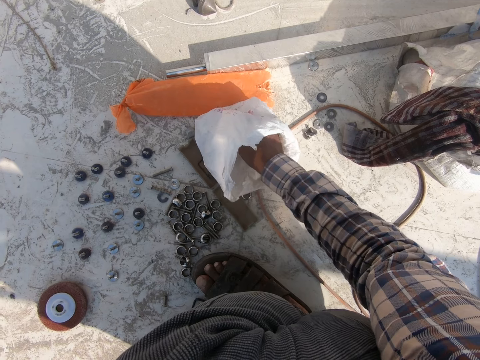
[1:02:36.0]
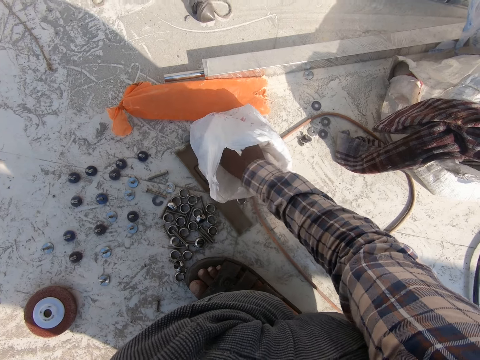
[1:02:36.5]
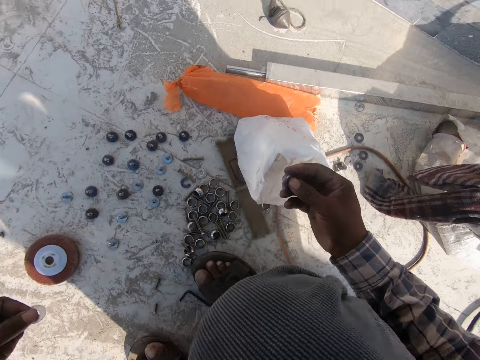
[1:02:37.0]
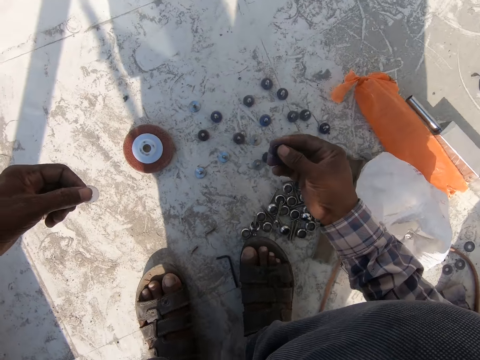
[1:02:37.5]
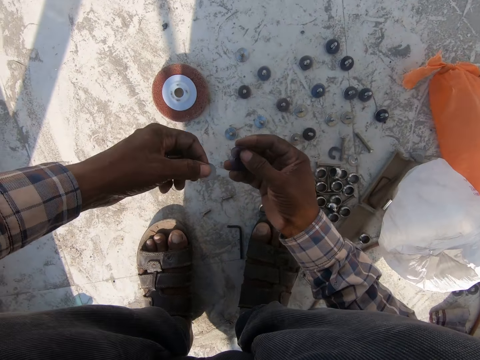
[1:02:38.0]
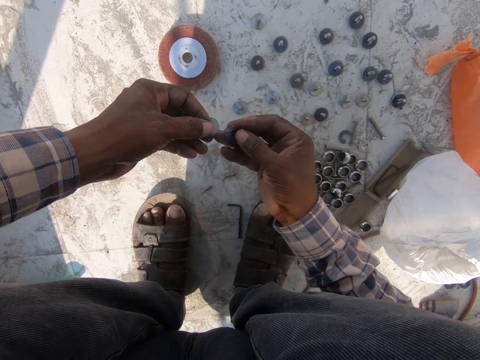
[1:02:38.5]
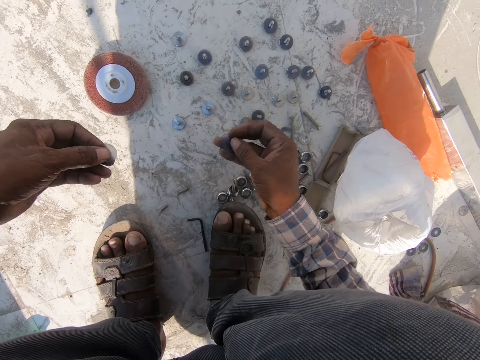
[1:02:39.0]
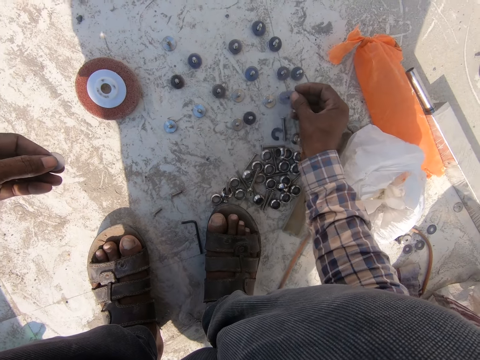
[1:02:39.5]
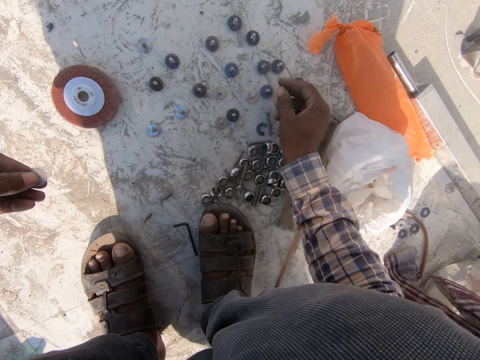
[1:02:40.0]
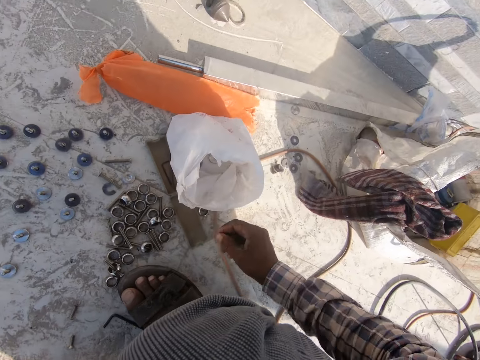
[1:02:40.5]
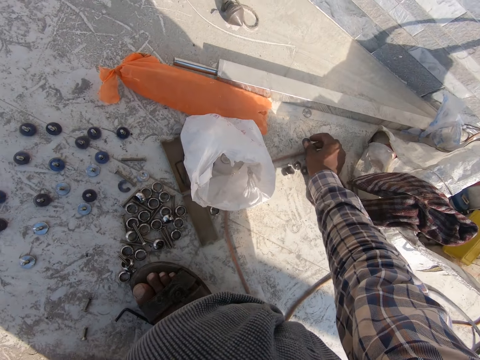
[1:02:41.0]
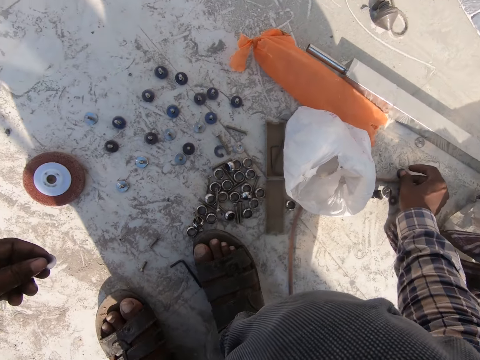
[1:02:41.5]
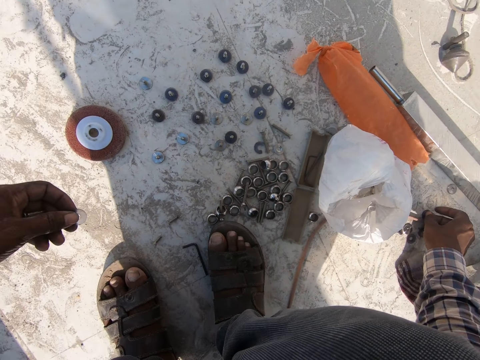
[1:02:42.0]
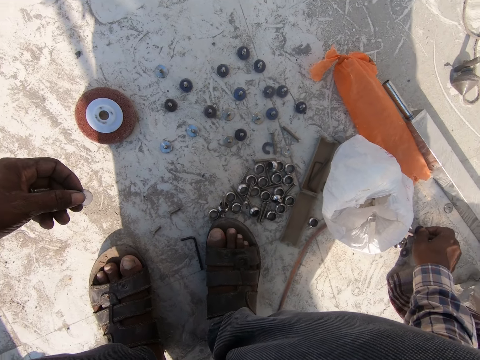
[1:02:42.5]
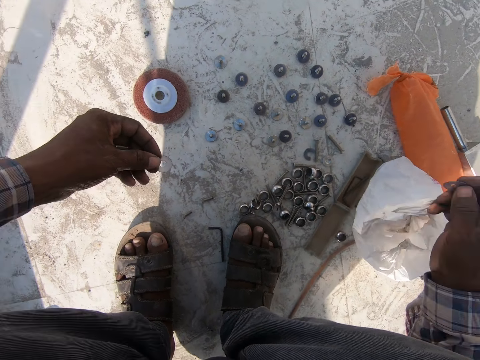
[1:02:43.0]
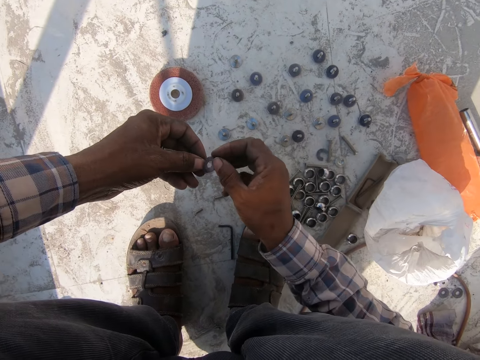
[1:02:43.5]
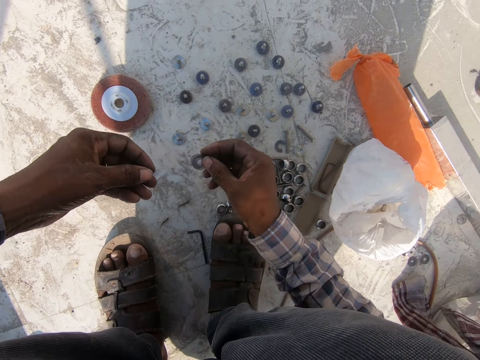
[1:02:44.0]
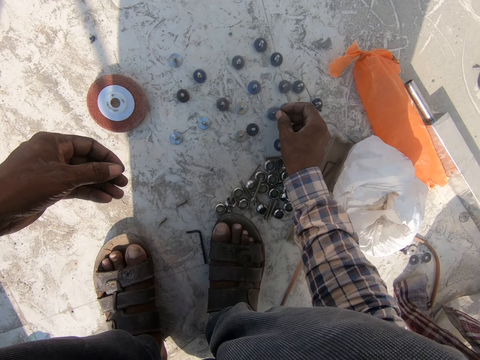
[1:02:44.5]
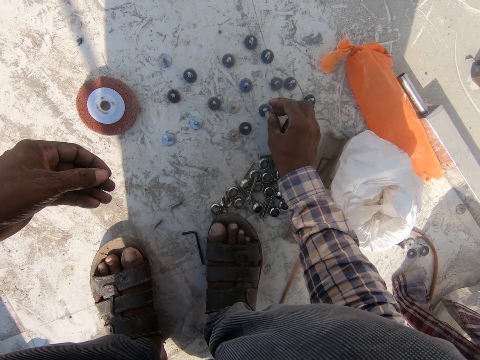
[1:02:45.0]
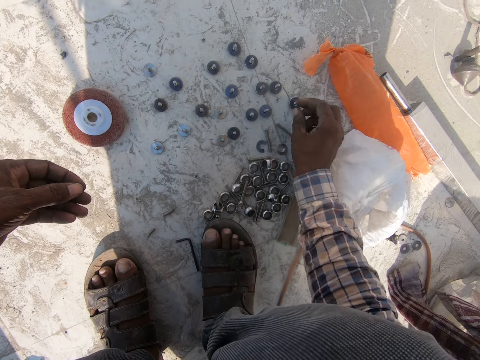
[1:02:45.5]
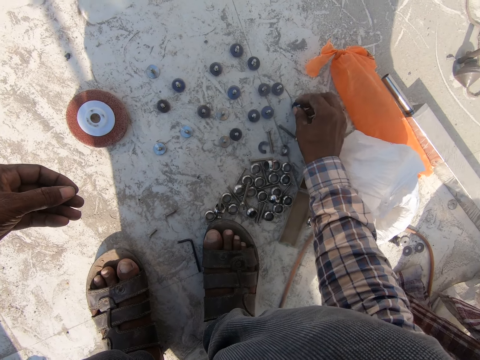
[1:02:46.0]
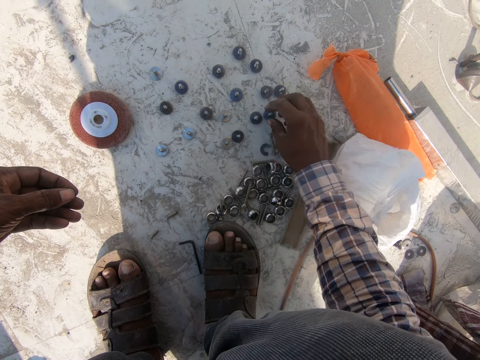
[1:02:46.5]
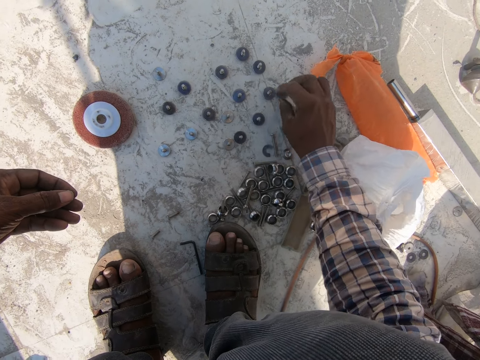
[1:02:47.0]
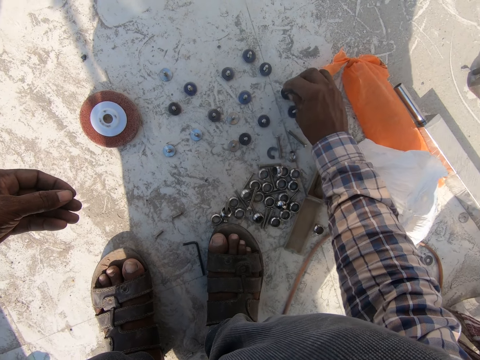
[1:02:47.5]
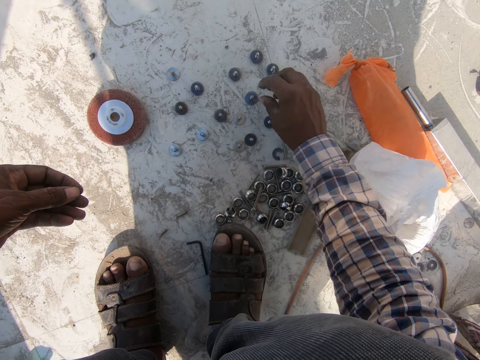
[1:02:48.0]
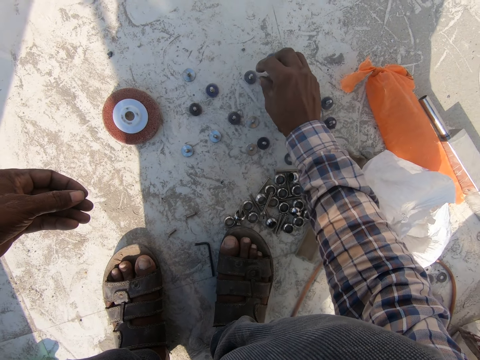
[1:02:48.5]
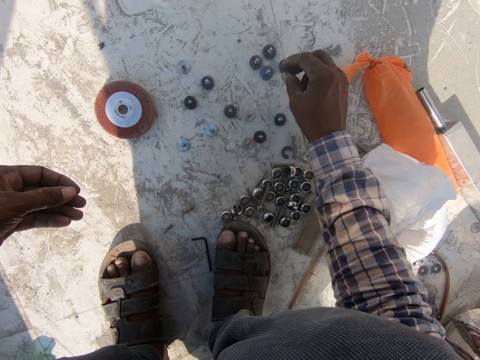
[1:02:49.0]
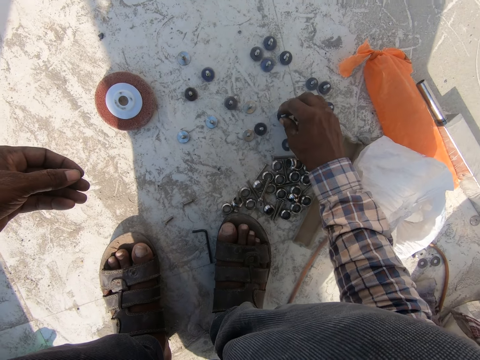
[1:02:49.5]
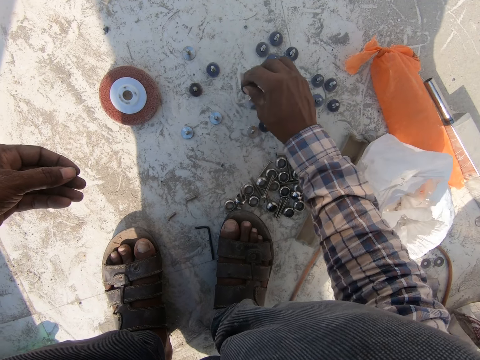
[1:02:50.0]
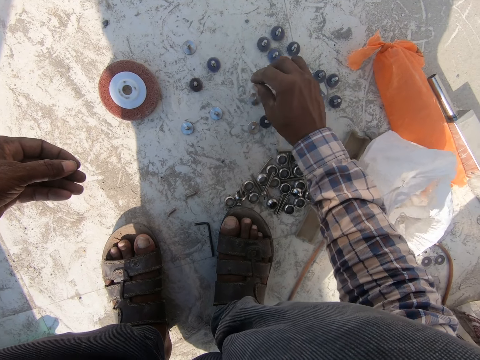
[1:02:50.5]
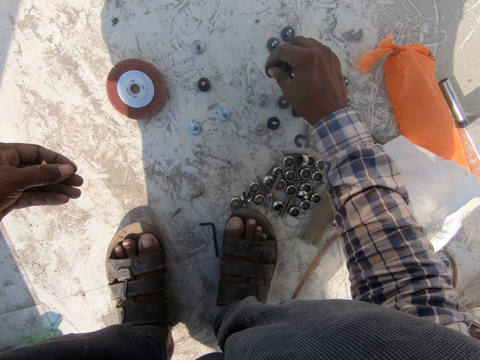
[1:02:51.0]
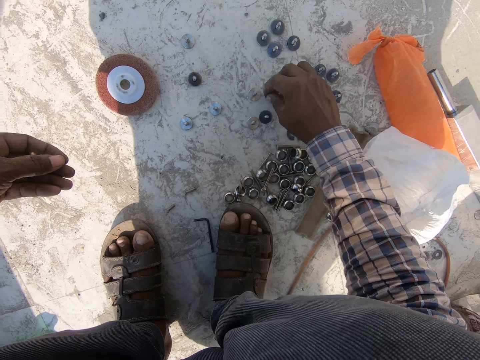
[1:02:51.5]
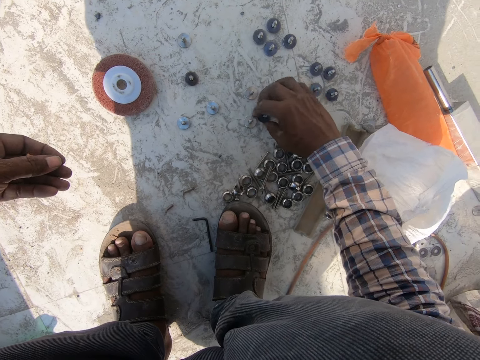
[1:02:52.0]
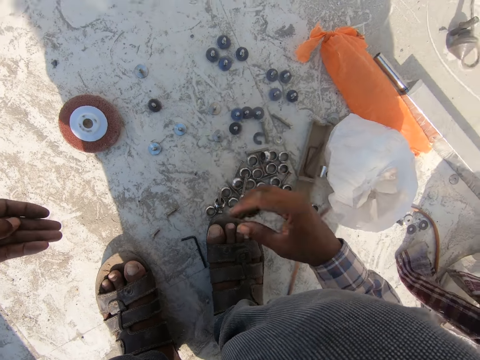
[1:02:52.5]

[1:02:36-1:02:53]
The camera wearer picks out more nuts from the carrier bag. They place something on the floor. They arrange the nuts with the bolts on the ground. They put something together. They place something on the floor. They move something on the floor.

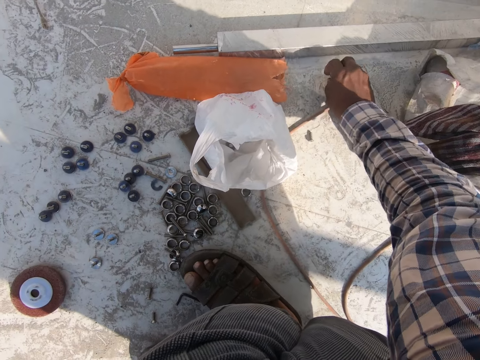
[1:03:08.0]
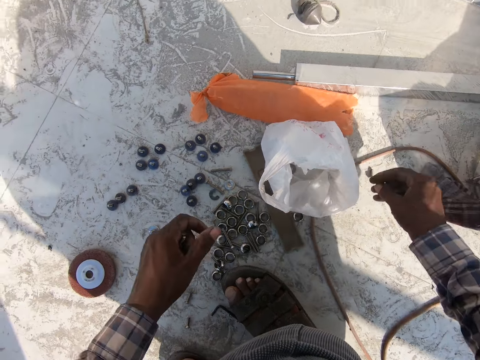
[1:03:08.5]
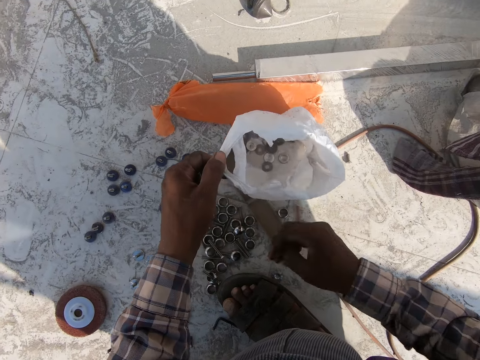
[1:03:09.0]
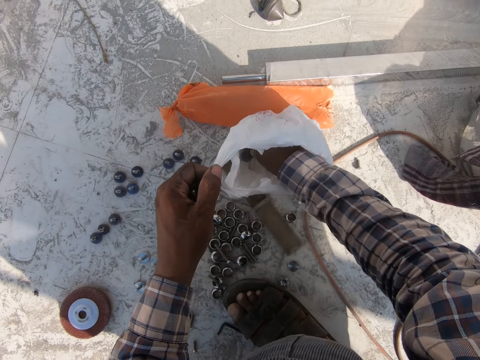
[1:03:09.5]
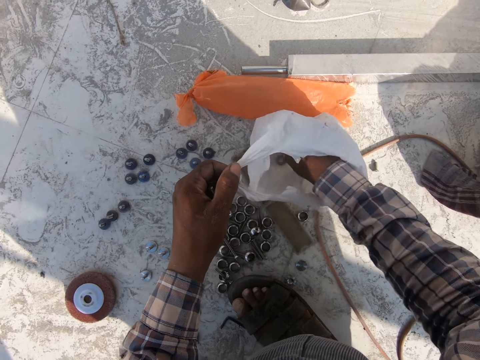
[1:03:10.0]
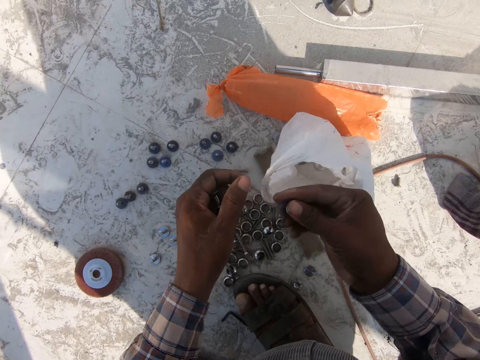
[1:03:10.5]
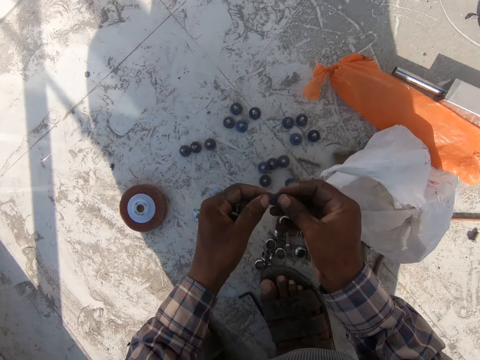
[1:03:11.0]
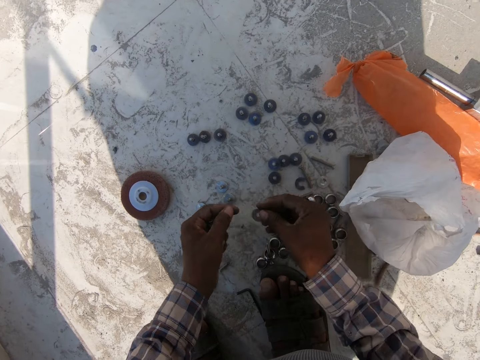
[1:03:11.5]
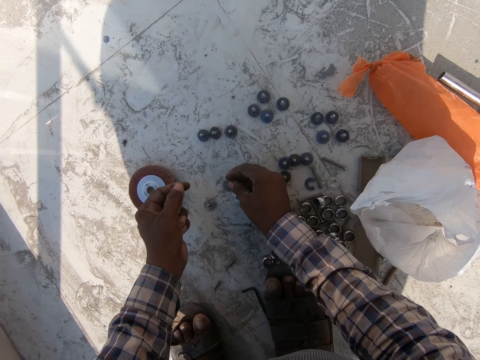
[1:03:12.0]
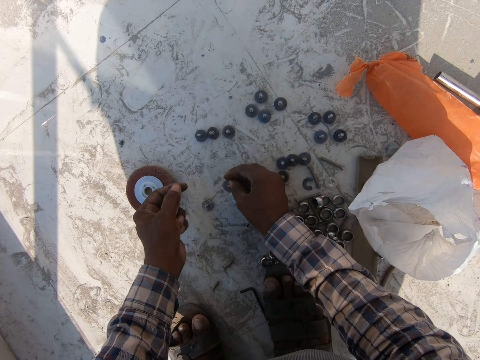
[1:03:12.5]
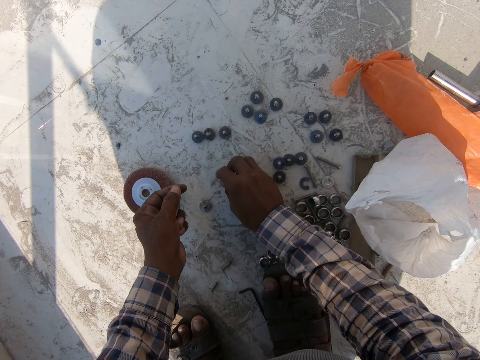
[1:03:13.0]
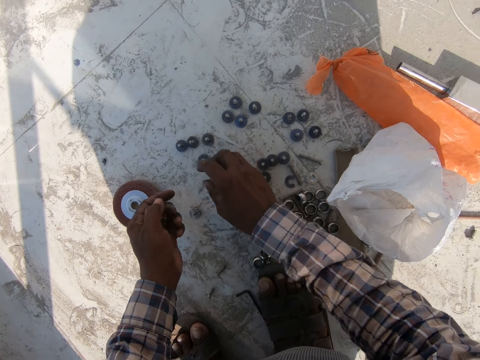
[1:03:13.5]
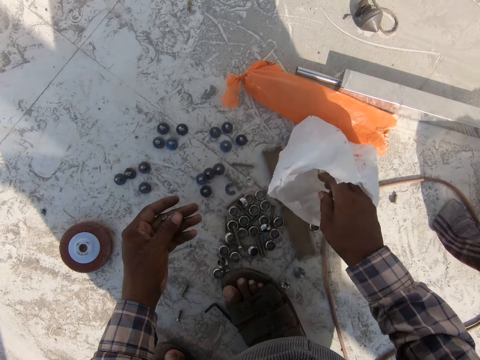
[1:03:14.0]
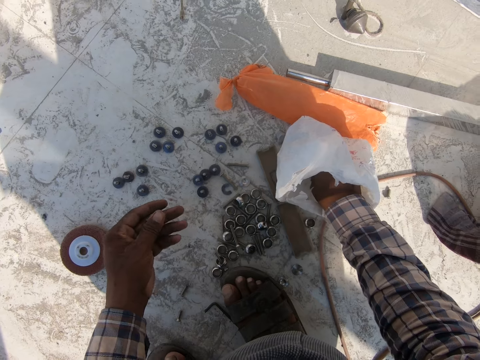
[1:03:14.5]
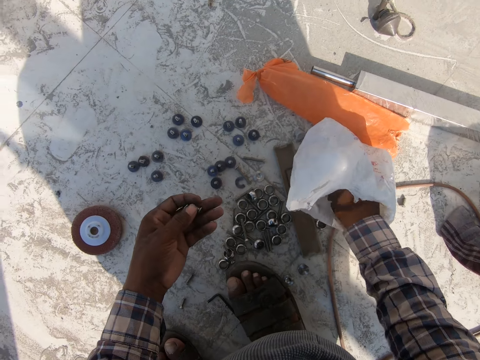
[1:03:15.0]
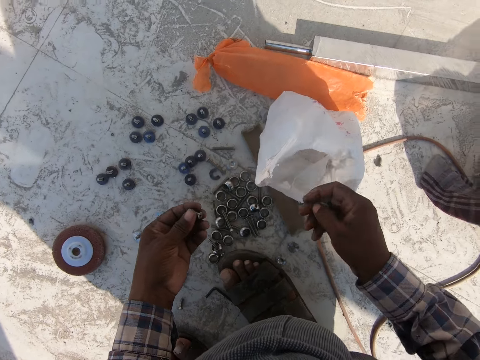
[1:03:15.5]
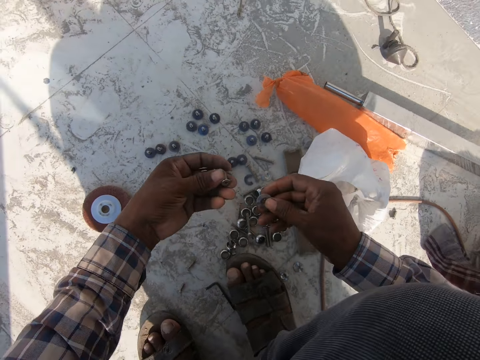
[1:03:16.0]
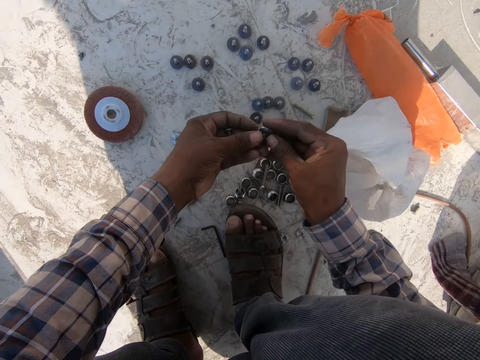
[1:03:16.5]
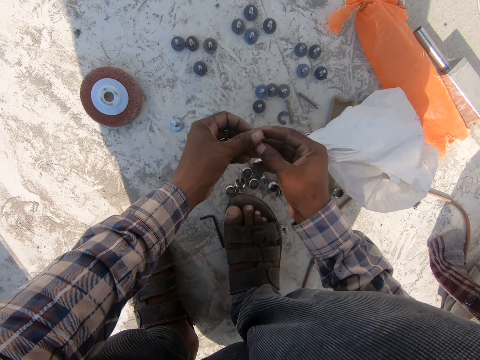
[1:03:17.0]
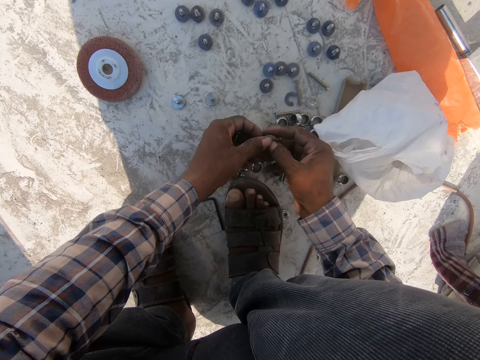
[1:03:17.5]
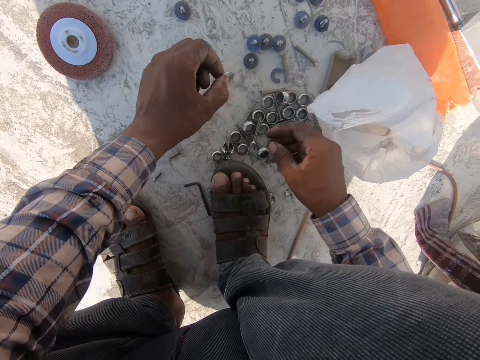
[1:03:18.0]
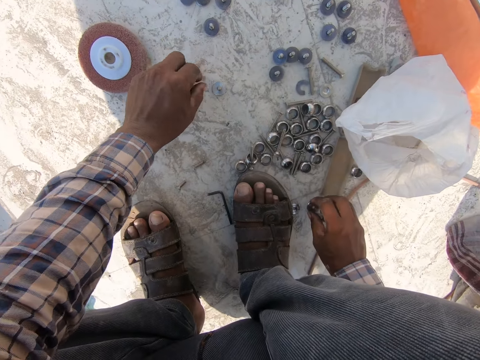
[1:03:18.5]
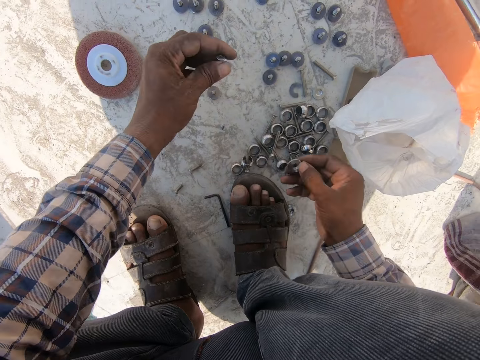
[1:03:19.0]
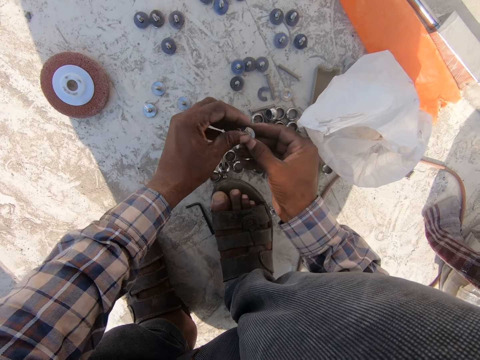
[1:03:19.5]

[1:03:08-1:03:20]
The camera wearer picks out more nuts from the carrier bag. They put something together. They put something on the floor. They pick something from the bag. They put something together. They place something on the floor.
